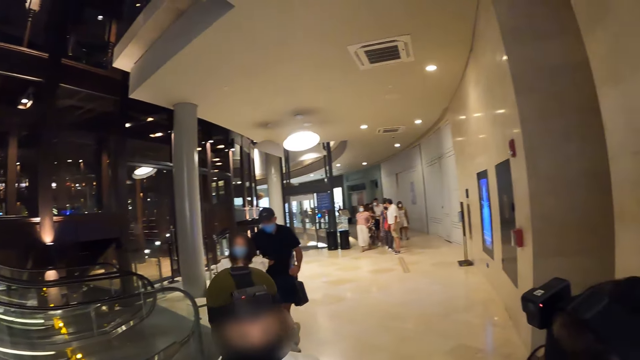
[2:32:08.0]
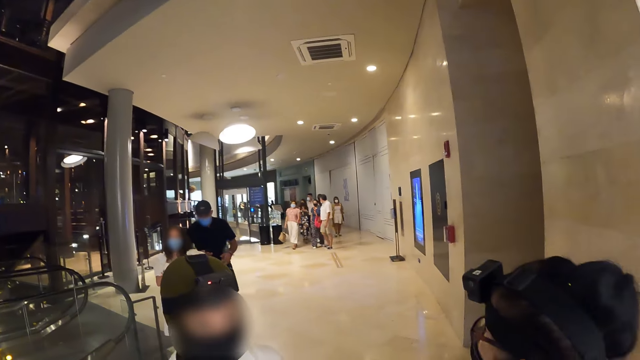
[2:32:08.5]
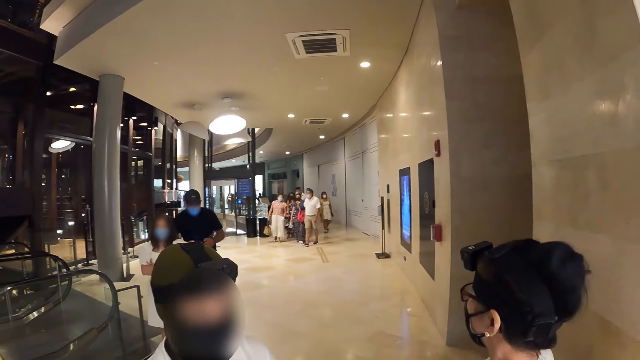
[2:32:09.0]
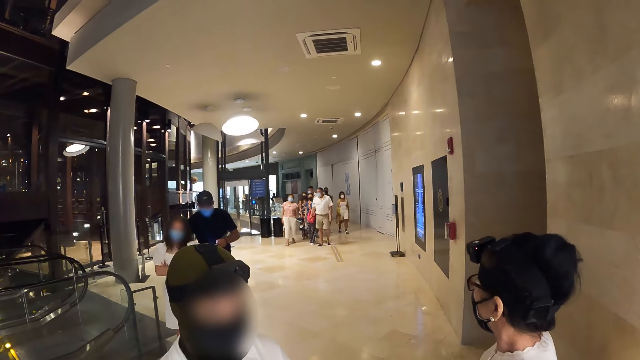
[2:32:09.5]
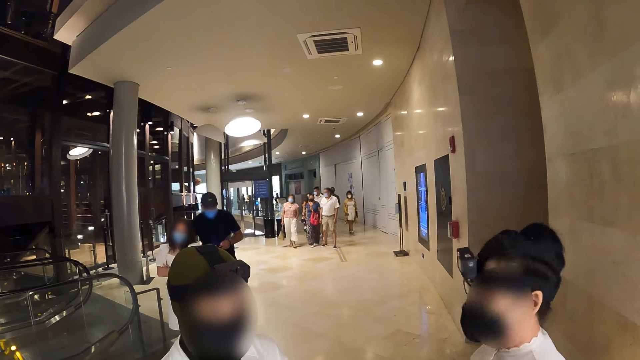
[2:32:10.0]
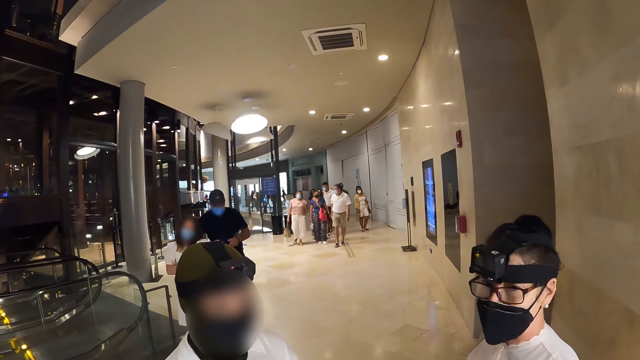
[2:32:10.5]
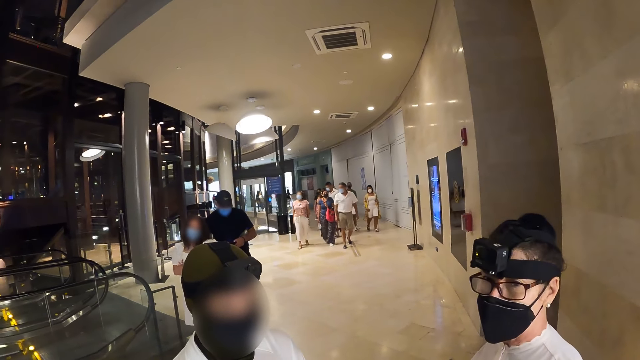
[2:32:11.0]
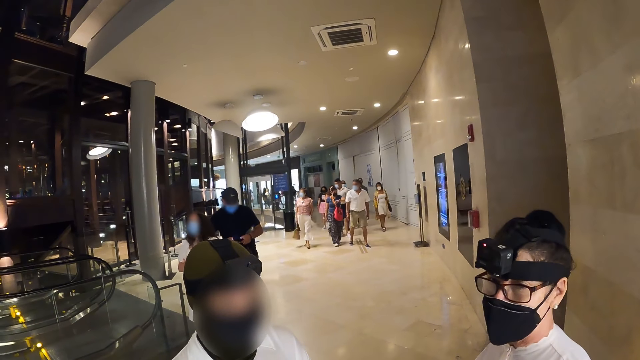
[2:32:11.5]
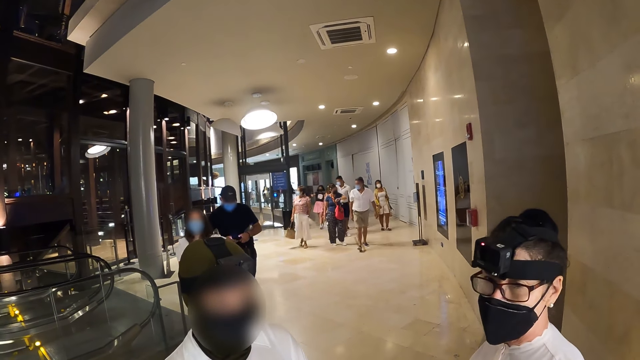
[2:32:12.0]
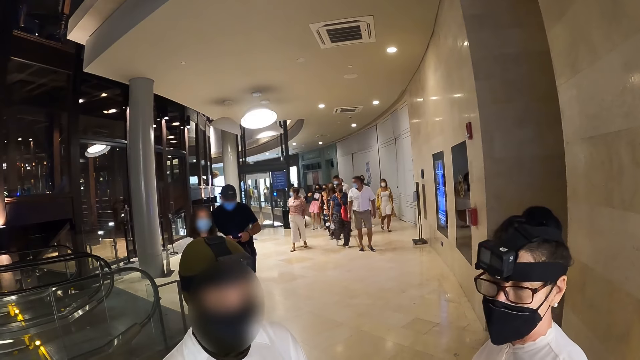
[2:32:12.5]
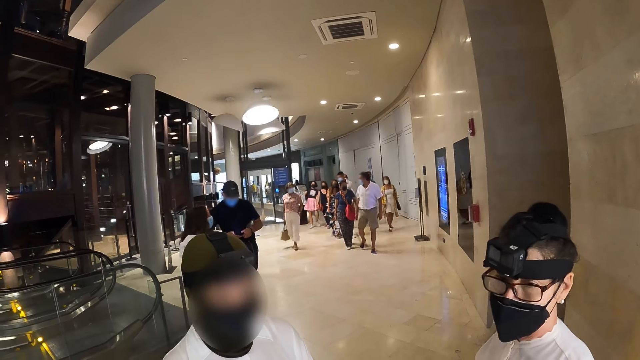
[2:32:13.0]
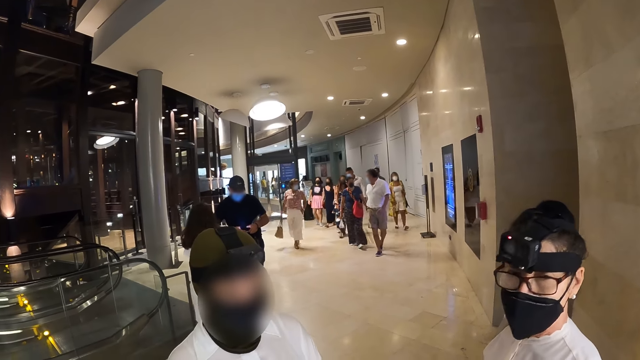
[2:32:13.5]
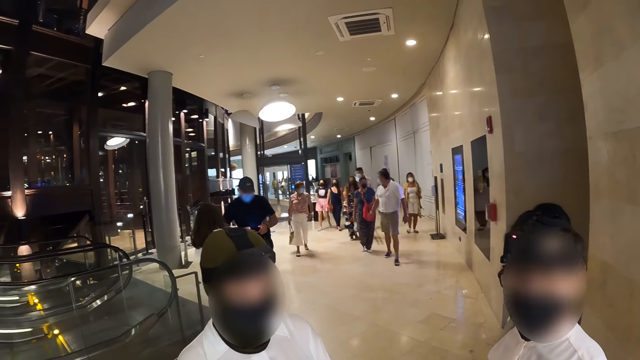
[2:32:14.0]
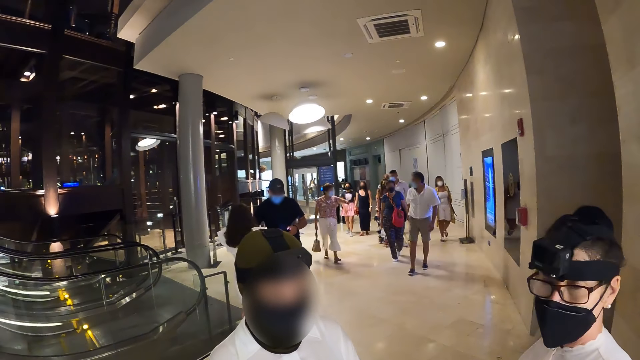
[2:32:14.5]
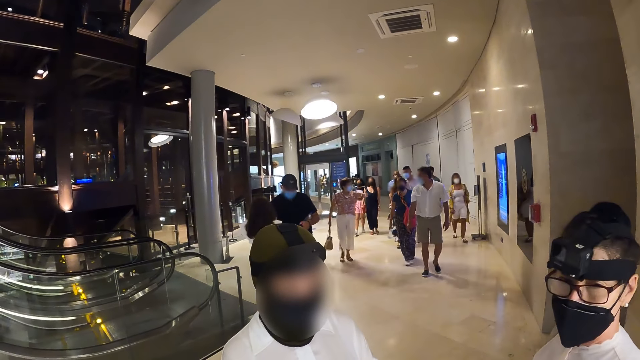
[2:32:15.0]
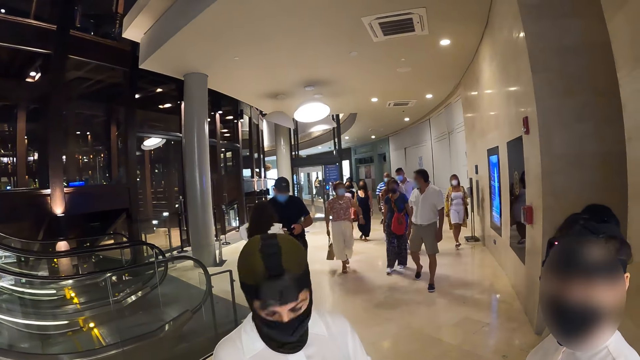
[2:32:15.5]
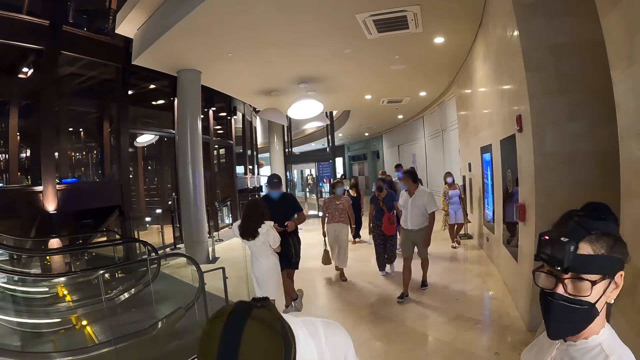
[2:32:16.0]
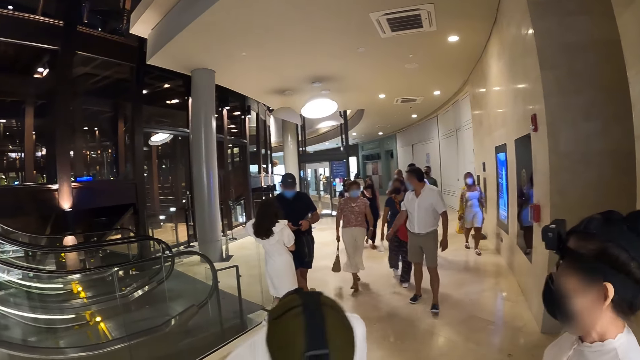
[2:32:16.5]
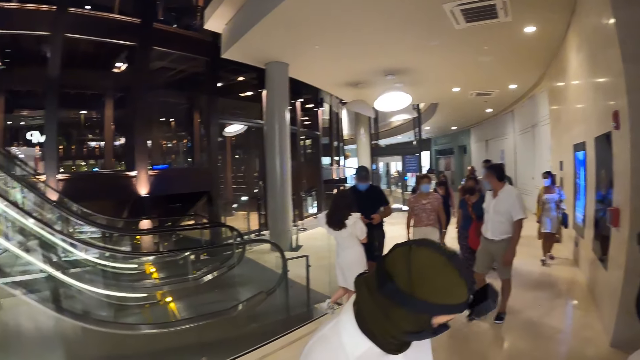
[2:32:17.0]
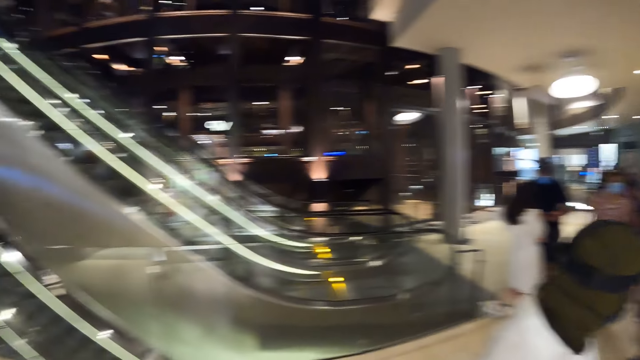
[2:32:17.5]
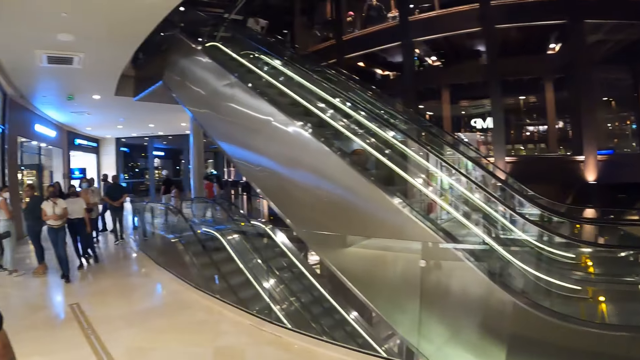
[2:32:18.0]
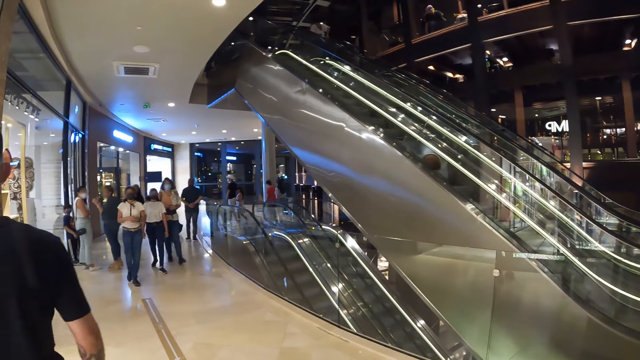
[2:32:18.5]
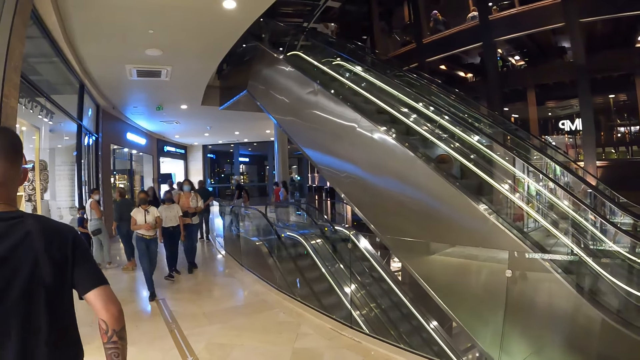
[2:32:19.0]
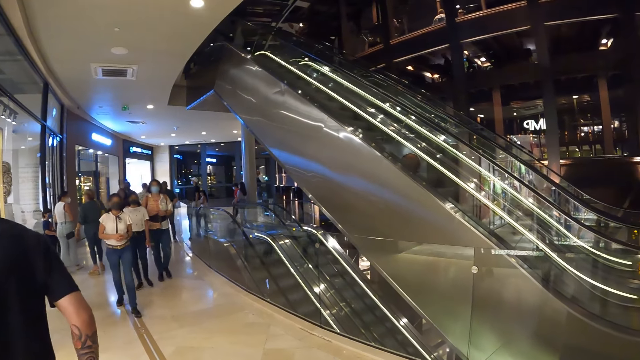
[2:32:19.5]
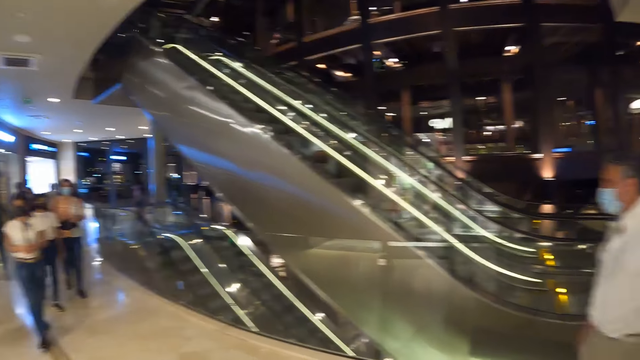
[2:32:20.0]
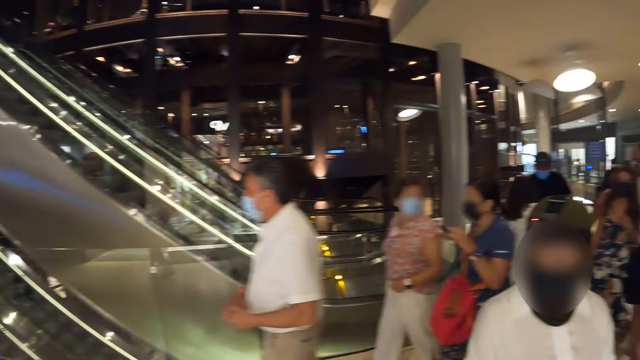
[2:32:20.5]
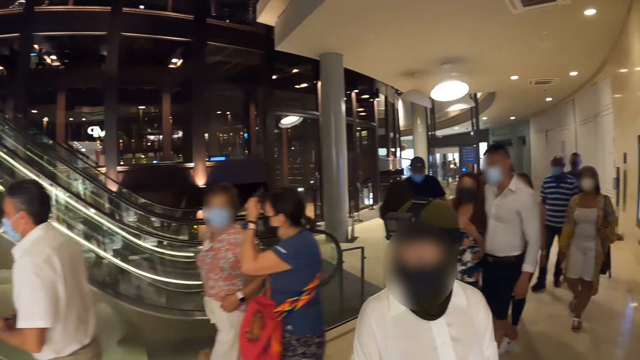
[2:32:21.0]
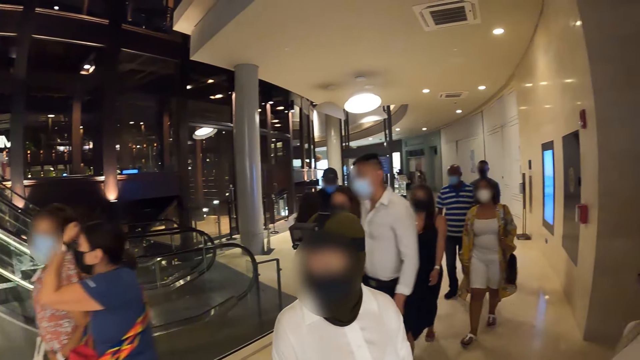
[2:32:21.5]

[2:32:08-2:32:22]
The camera wearer looks around.

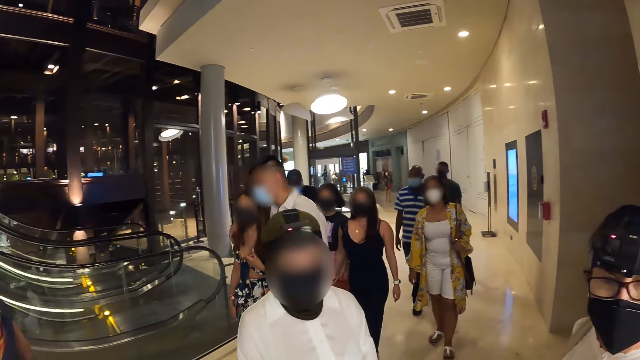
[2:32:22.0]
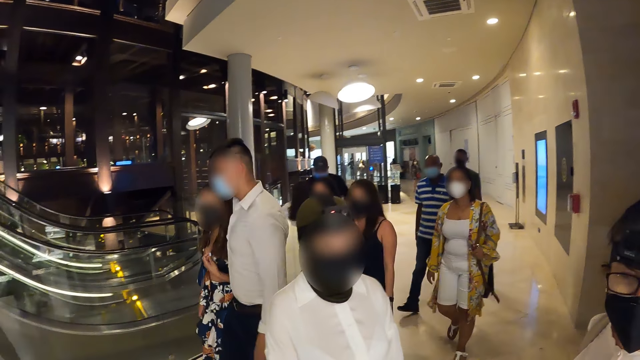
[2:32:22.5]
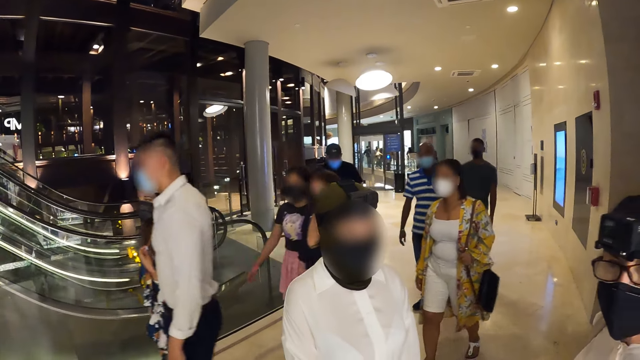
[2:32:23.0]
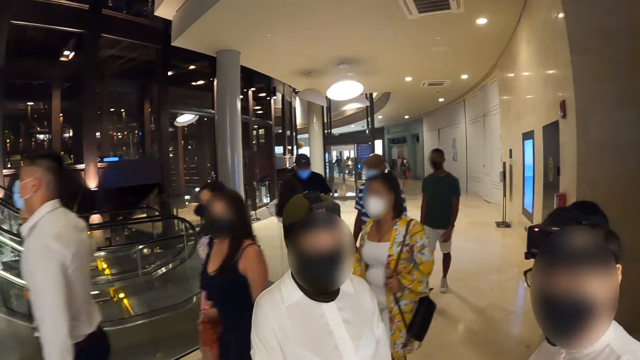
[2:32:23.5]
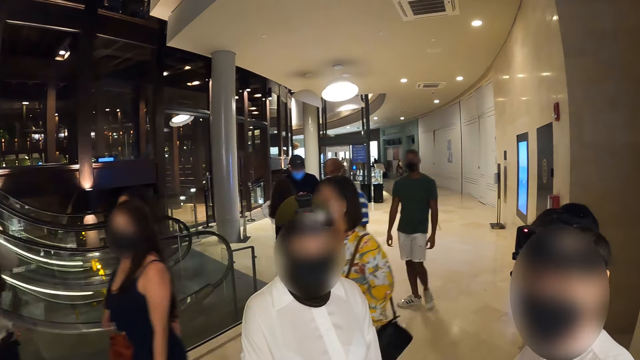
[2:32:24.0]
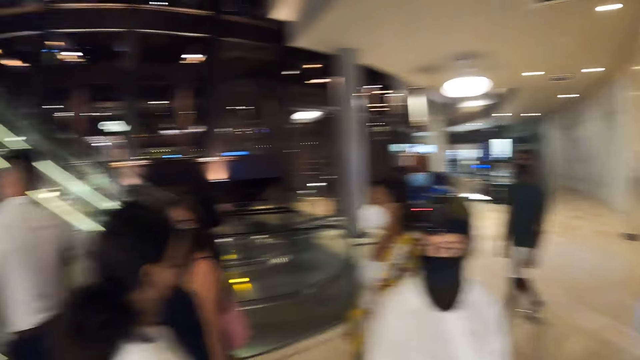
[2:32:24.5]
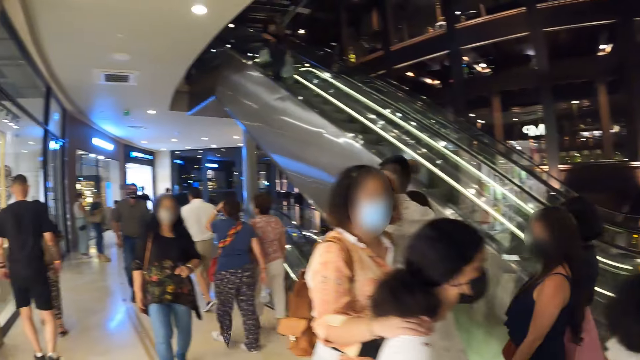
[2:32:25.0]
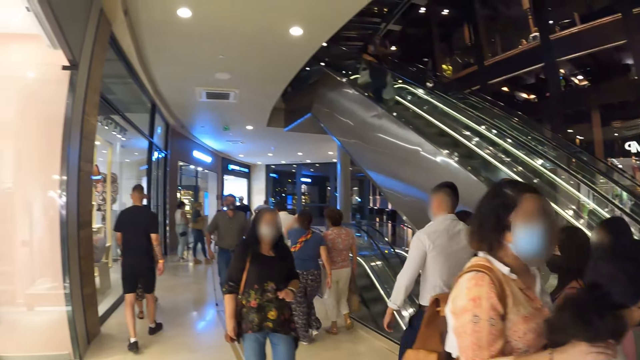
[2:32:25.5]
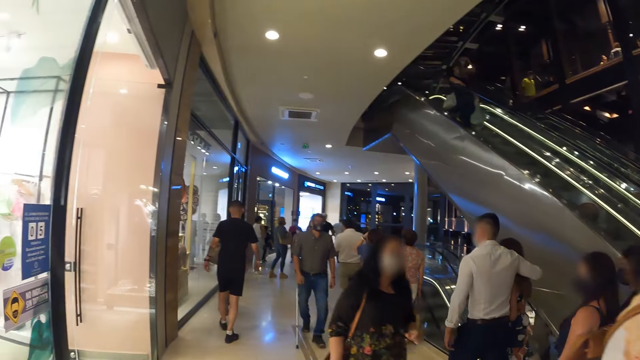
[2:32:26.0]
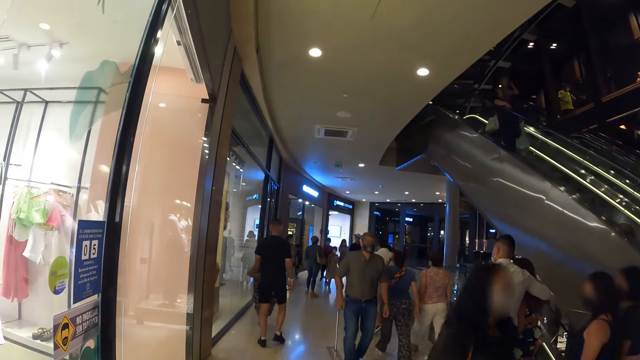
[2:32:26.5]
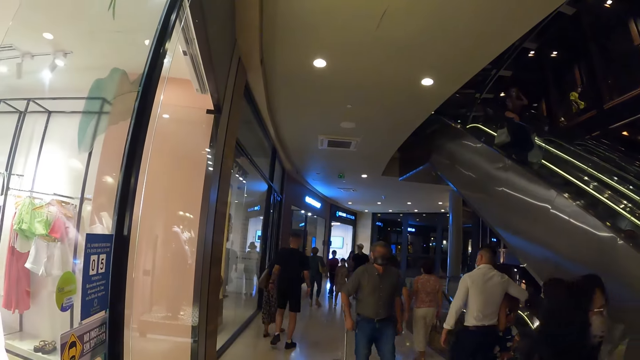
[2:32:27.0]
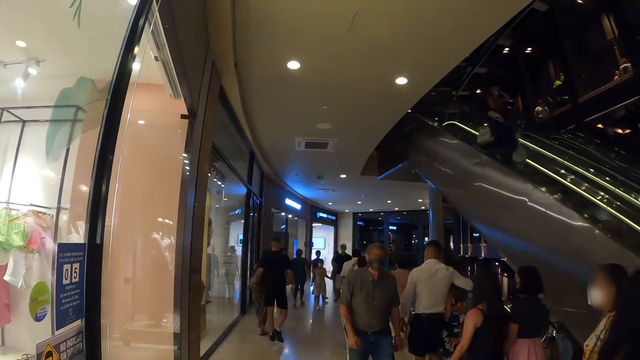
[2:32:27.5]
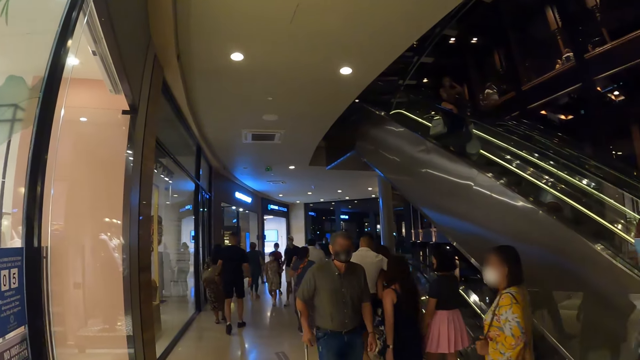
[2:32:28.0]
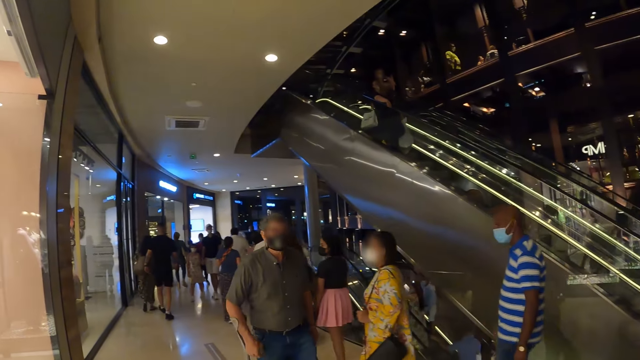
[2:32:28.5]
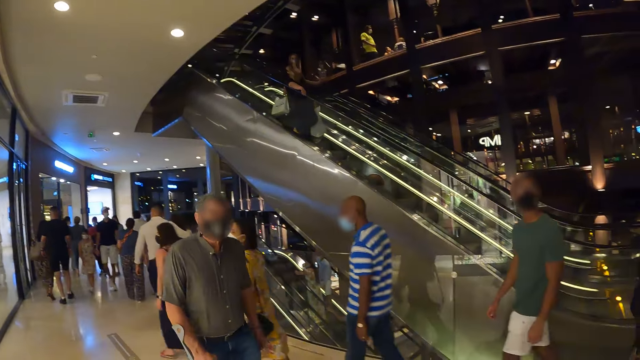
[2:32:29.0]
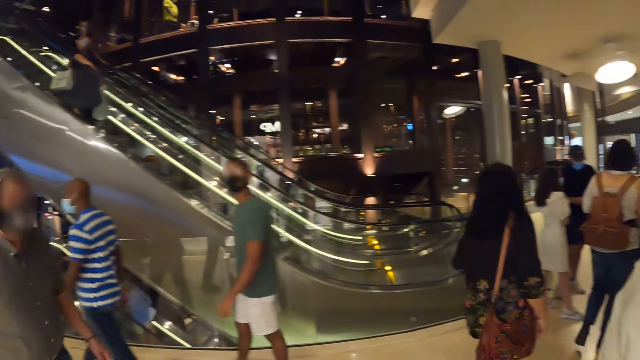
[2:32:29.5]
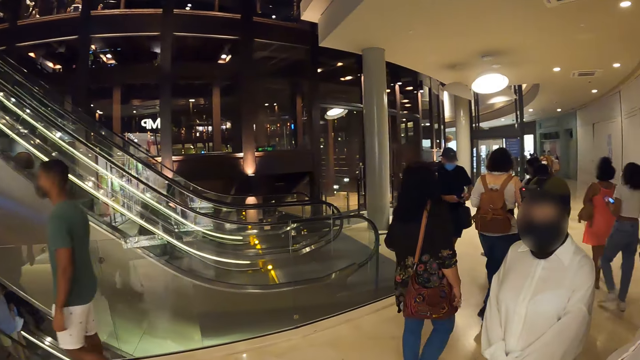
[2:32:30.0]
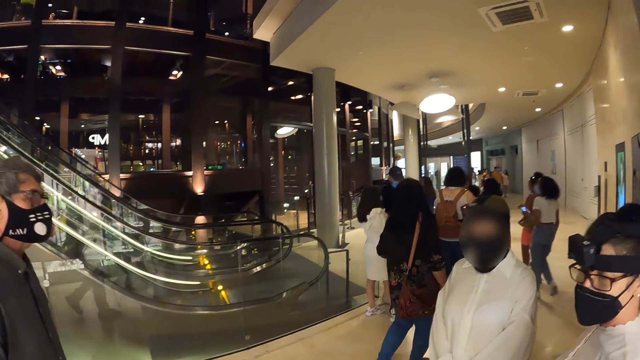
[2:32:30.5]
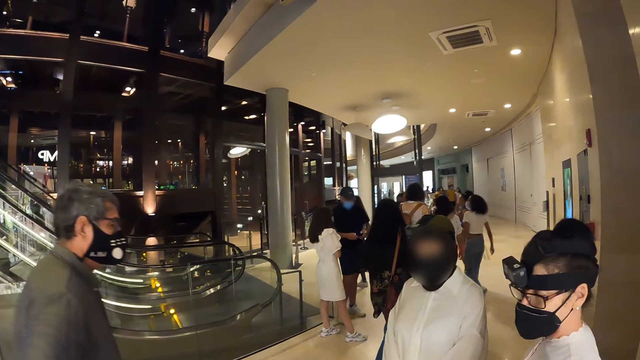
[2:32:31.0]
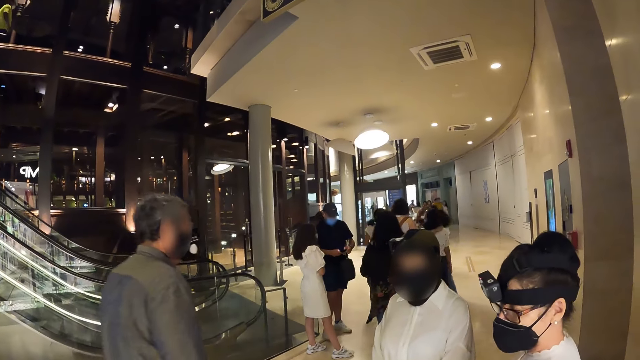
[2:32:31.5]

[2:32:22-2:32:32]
The camera wearer looks around.
